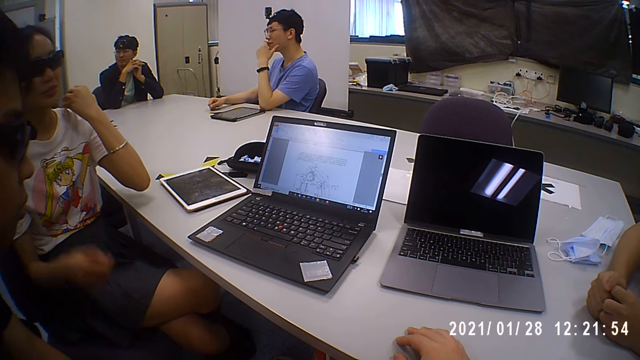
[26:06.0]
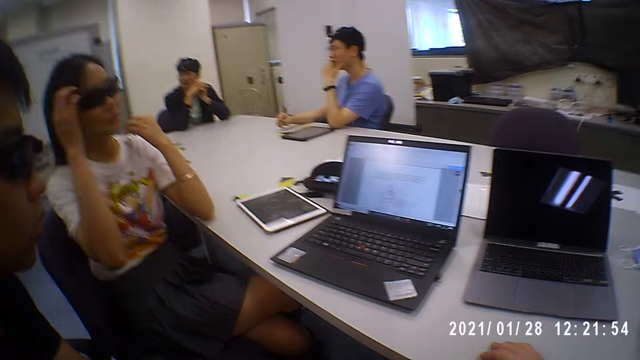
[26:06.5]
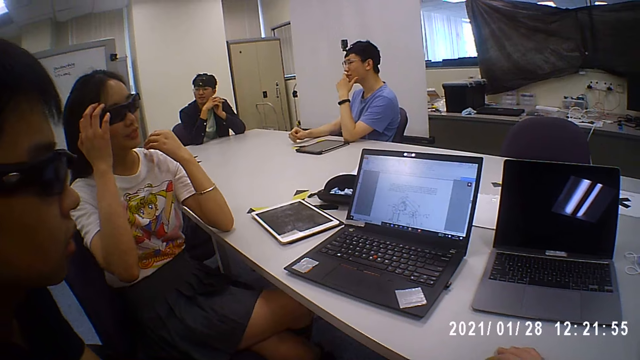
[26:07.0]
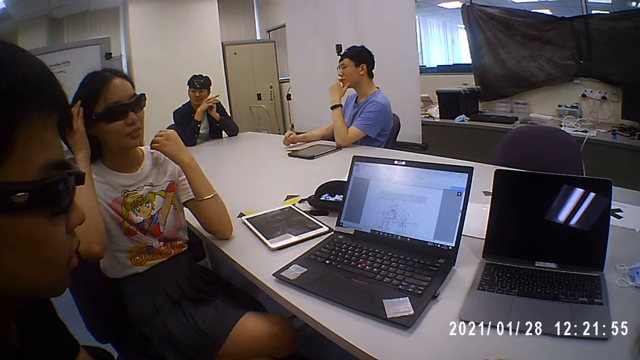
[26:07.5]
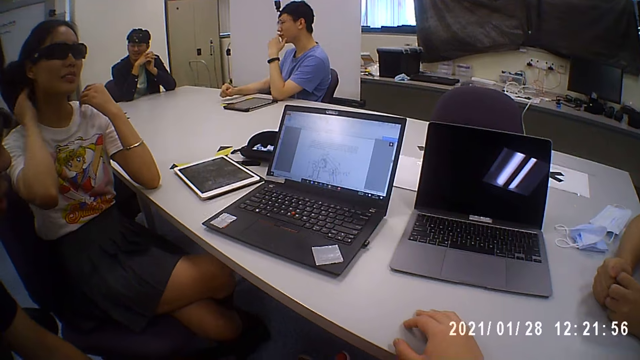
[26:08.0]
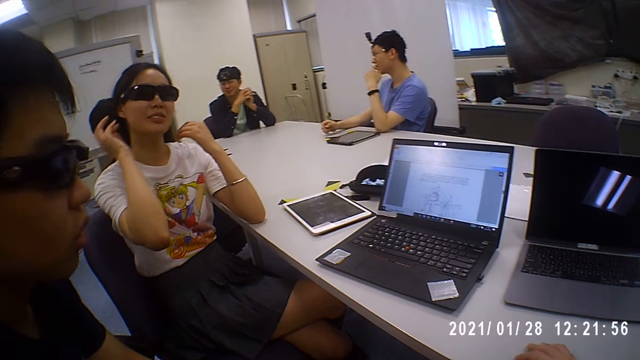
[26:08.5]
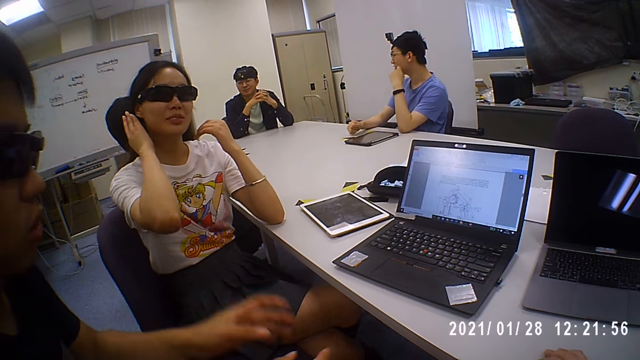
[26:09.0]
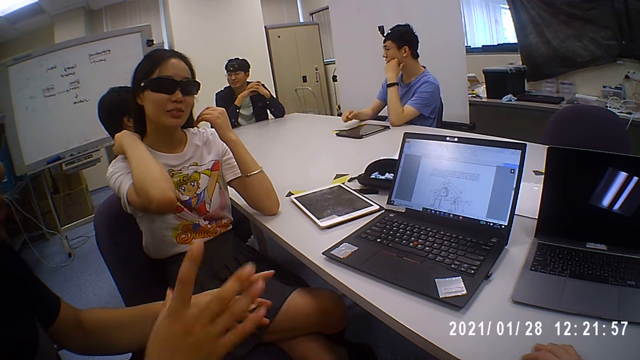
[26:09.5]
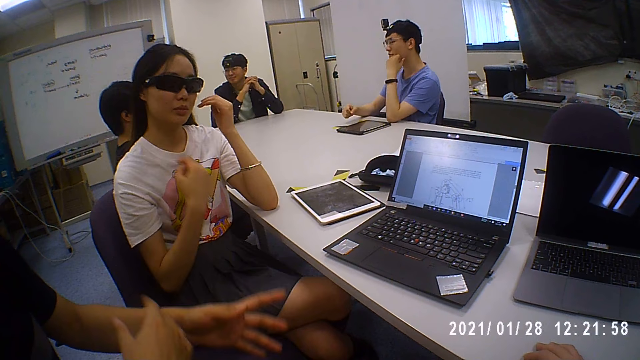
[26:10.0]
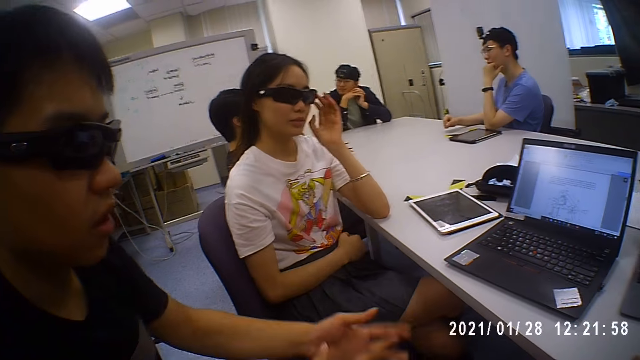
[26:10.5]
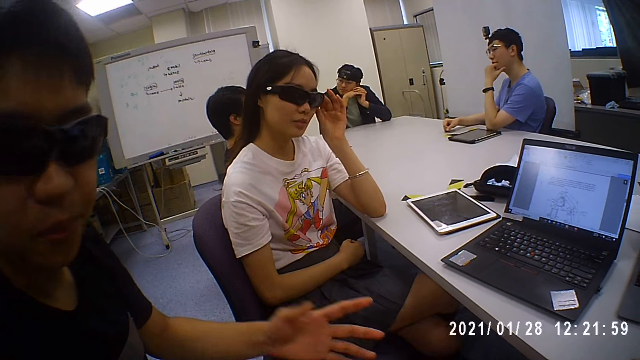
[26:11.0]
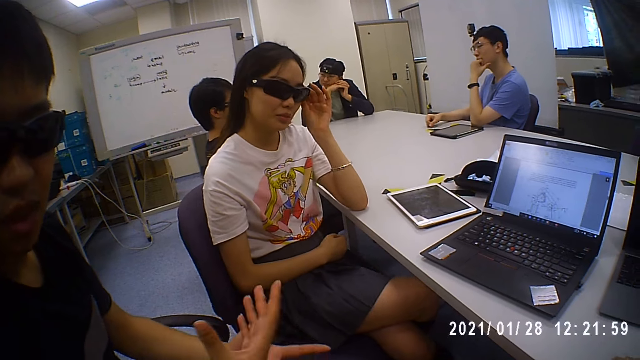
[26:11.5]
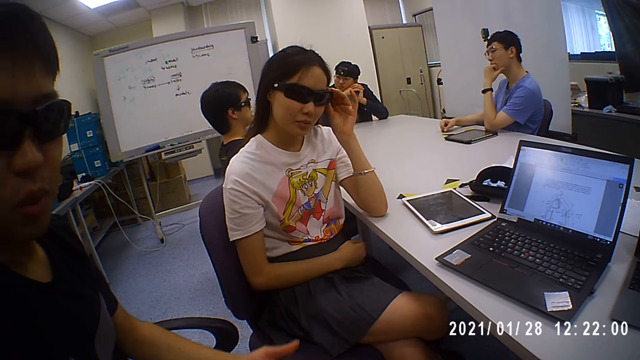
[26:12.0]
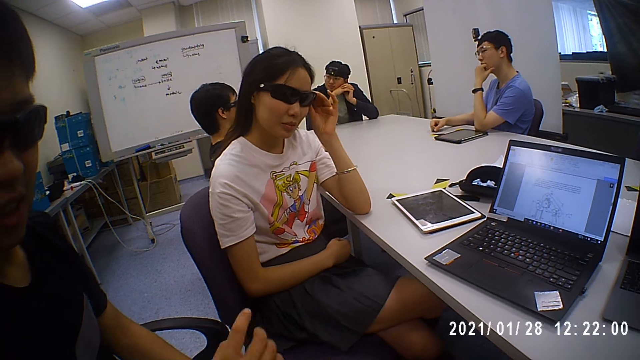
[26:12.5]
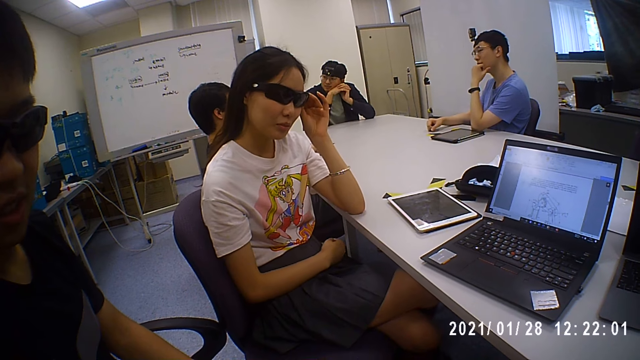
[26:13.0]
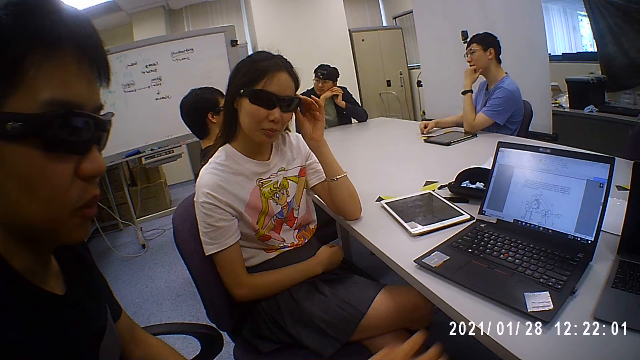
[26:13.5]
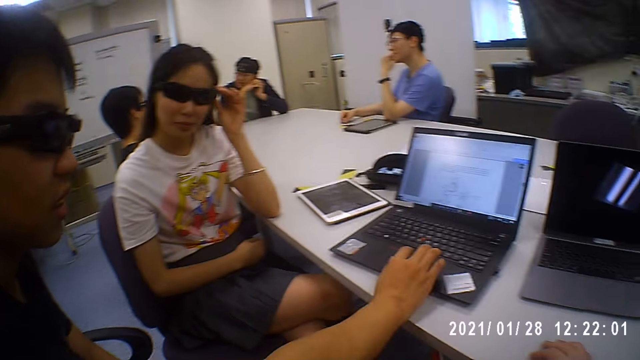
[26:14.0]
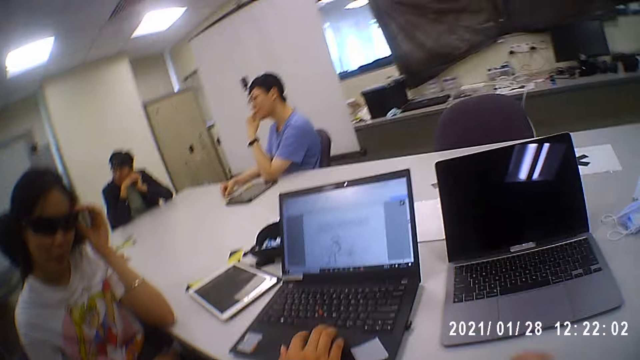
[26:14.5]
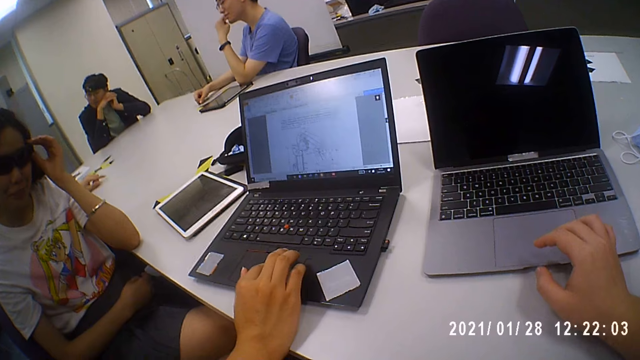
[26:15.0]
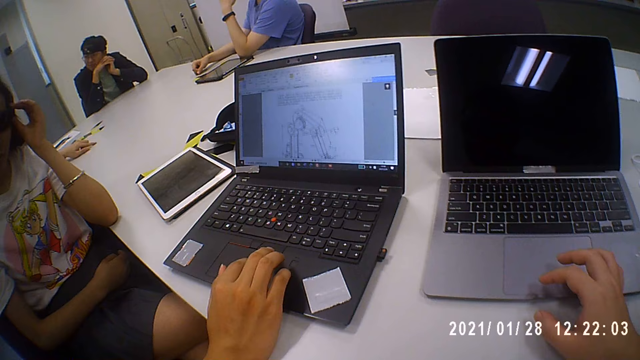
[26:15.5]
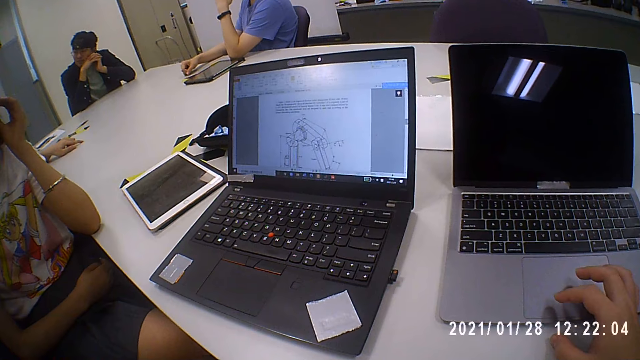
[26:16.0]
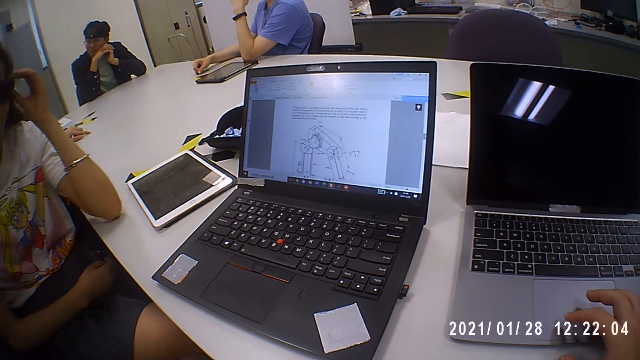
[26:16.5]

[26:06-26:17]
The woman places her left hand on the table. She touches her hair with her right hand. The man interacts with the camera wearer. He raises his hands. The woman touches the pair of glasses on her face with her left hand. The man operates the laptop with his right hand. The camera wearer touches the laptop on the table with his right hand.

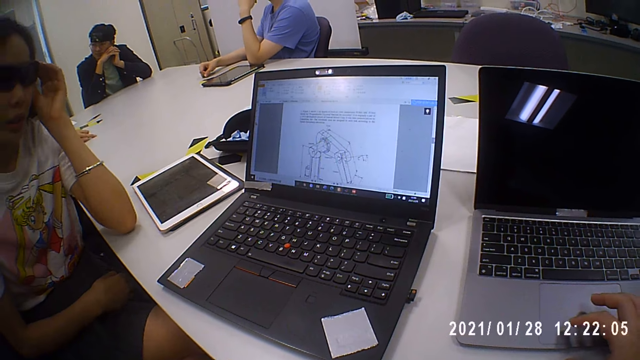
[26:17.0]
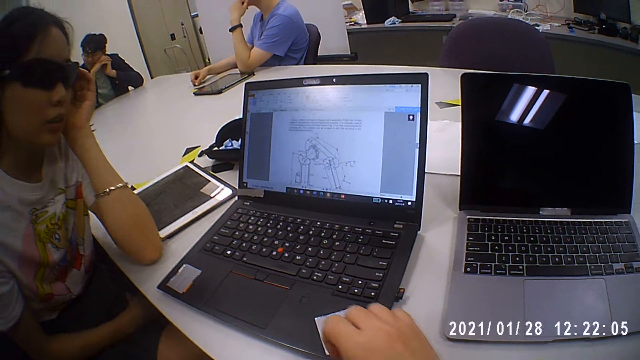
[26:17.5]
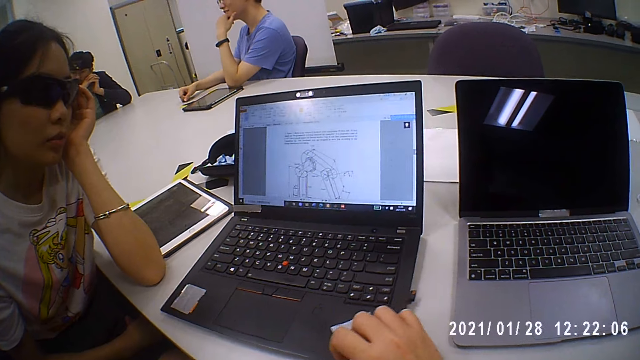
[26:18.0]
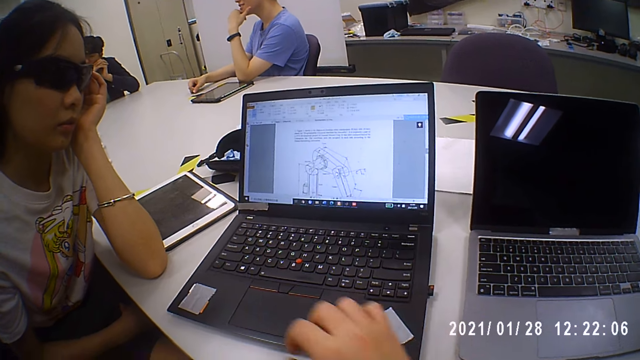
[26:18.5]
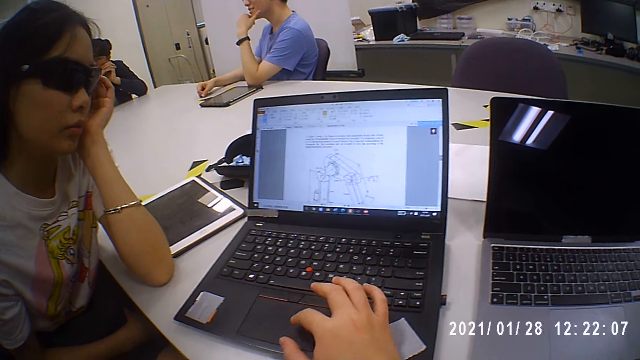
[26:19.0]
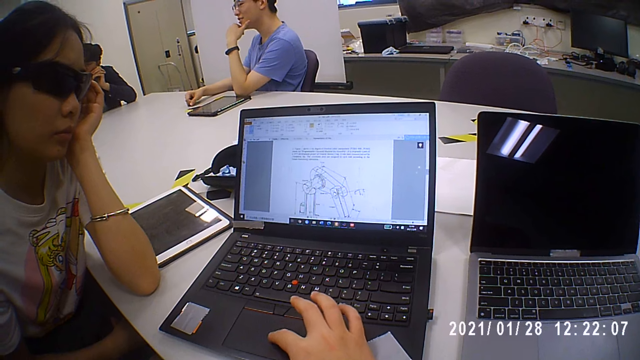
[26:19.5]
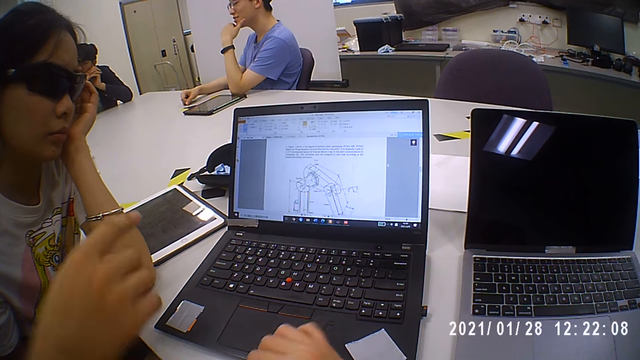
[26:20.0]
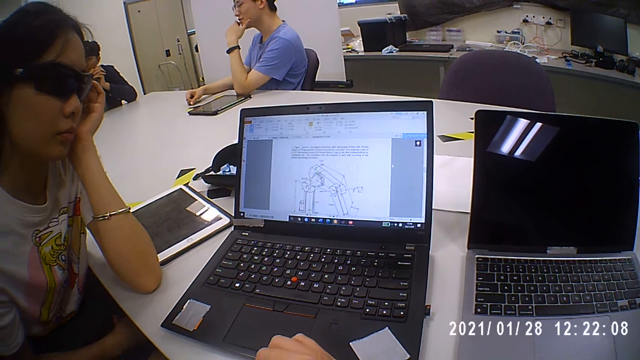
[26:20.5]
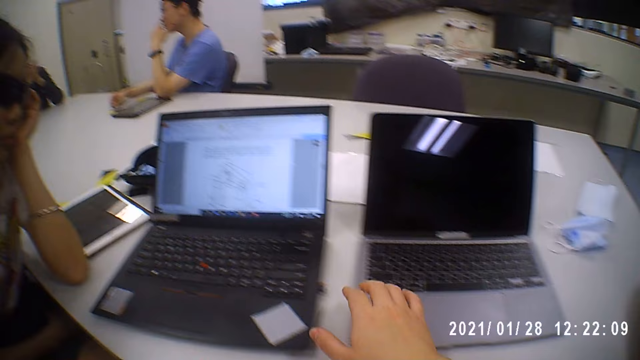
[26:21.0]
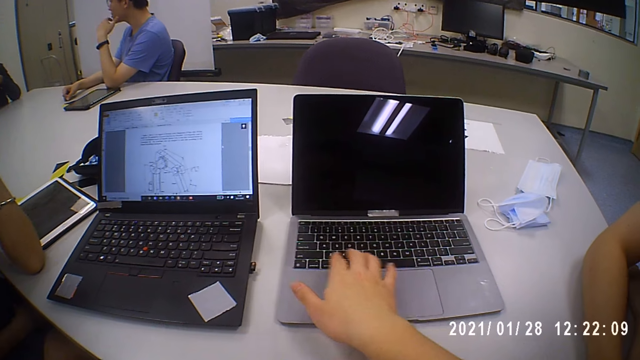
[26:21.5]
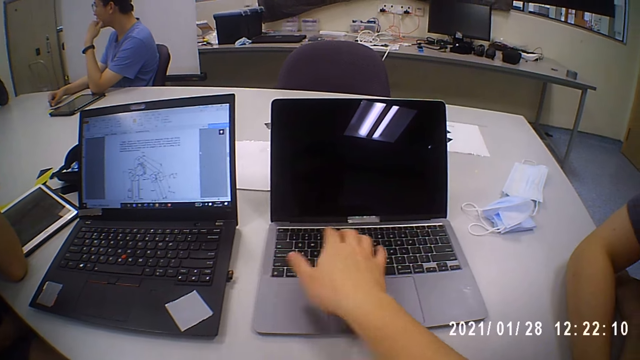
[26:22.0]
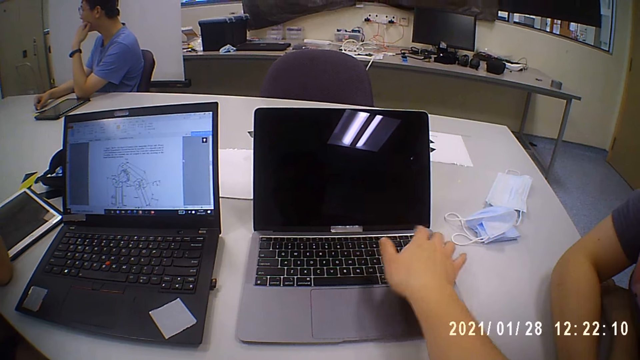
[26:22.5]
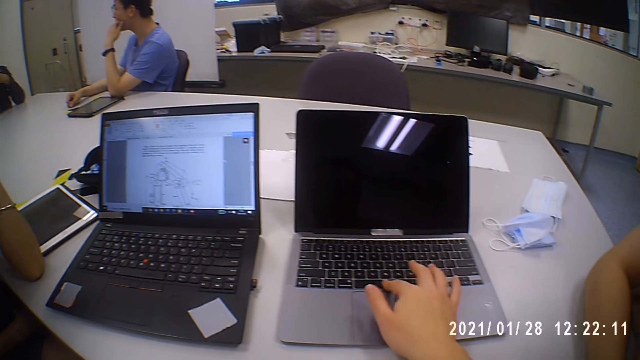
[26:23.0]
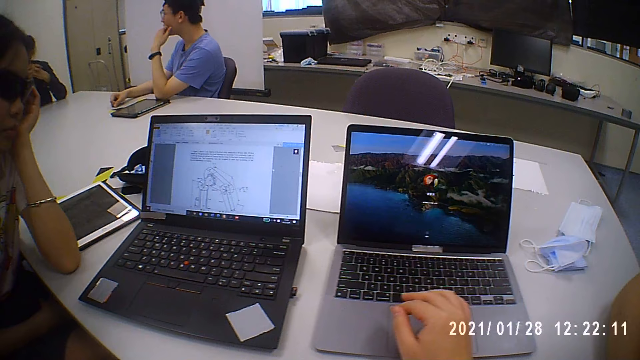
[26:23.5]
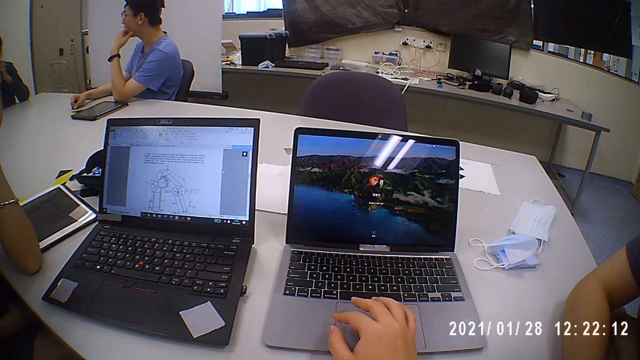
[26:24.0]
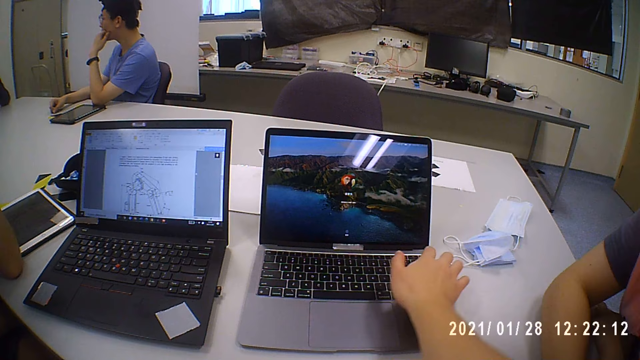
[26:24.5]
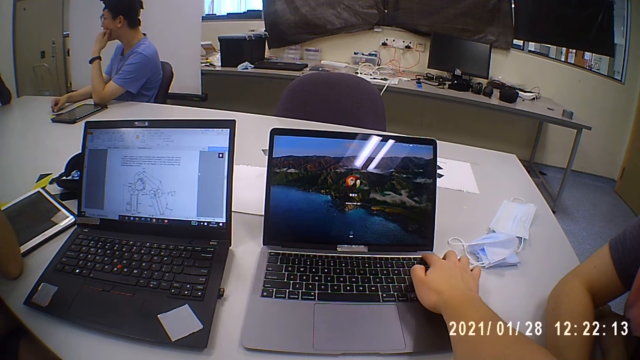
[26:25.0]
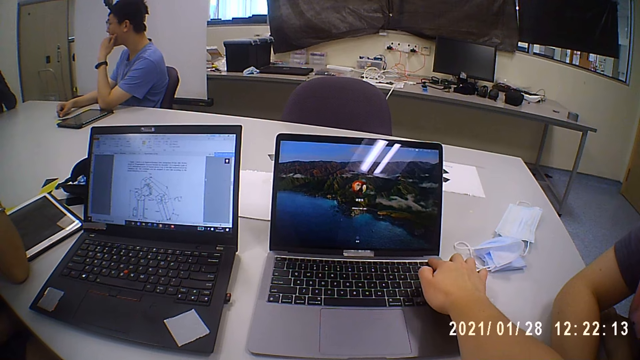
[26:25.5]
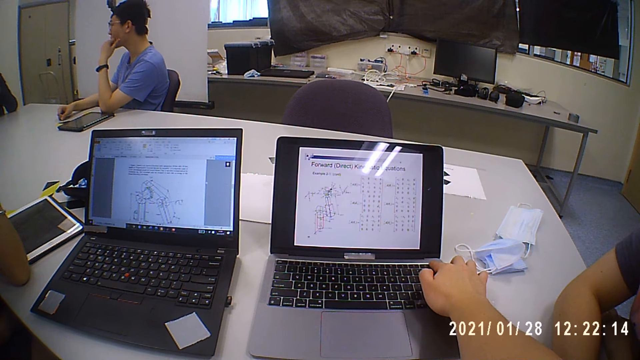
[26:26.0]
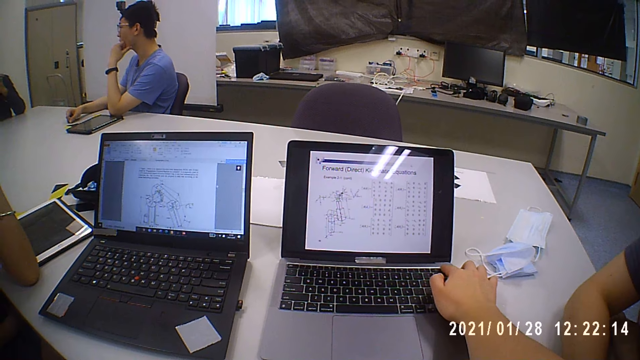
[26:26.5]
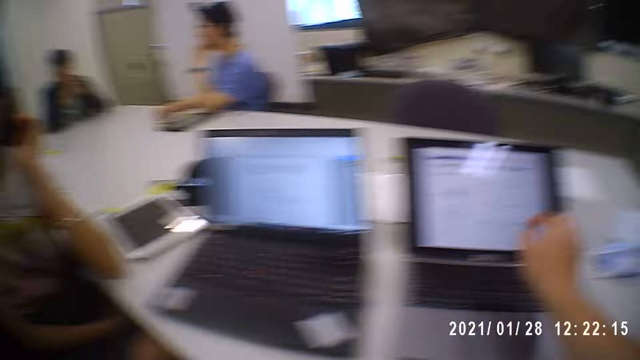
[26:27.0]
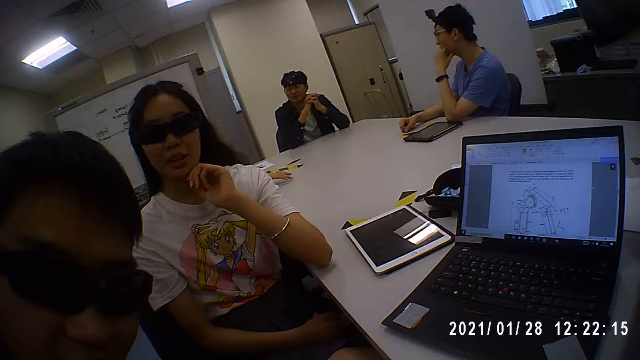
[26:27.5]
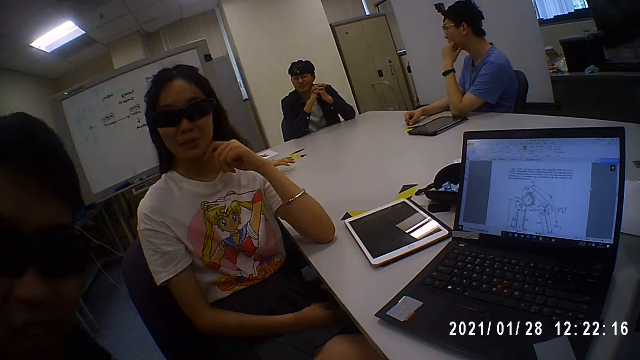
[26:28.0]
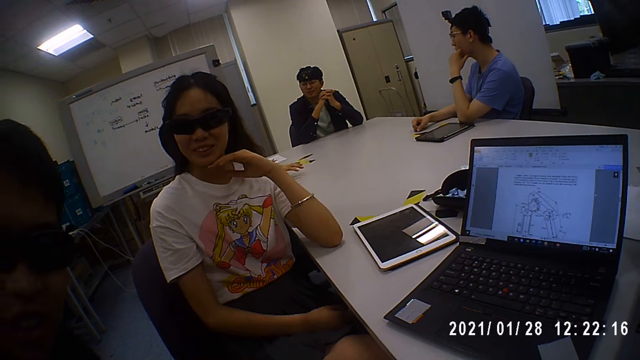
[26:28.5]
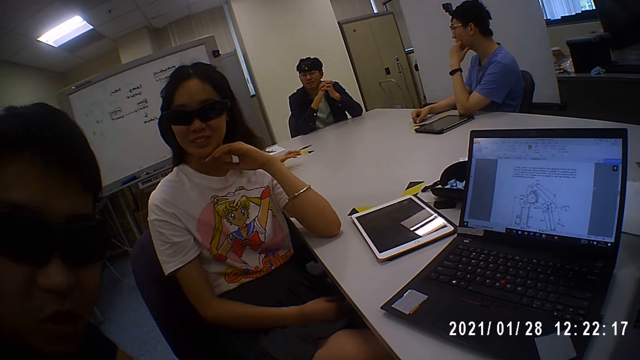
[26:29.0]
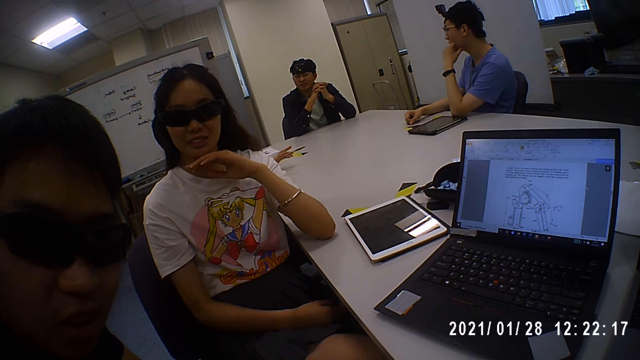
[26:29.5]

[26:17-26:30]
A person looks at the laptop. The woman rests her head on her left hand. The camera wearer moves the laptop on the table with his right hand. He operates the laptop with his right hand. The man converses with the camera wearer. The camera wearer operates the laptop with his right hand again. He turns to the man and the person. The person and the man converse with the camera wearer.
